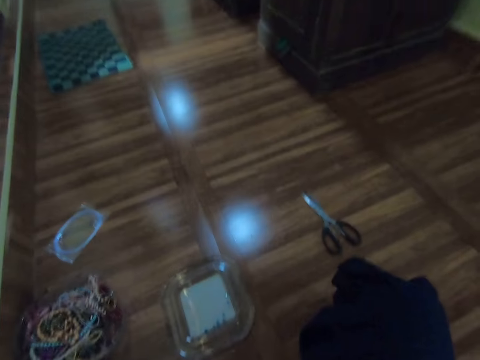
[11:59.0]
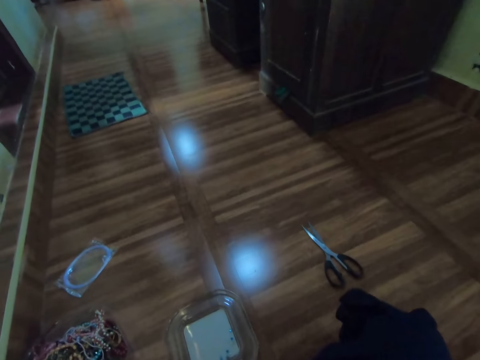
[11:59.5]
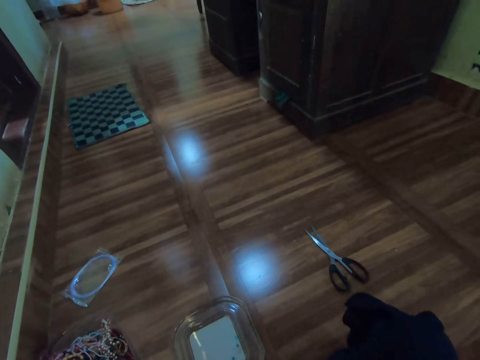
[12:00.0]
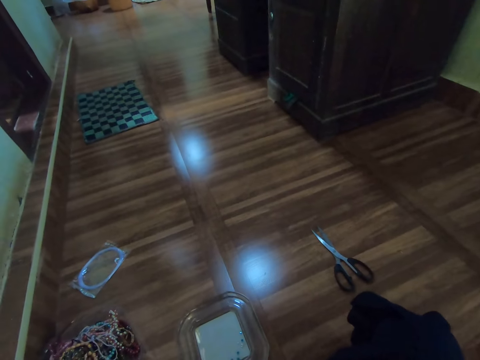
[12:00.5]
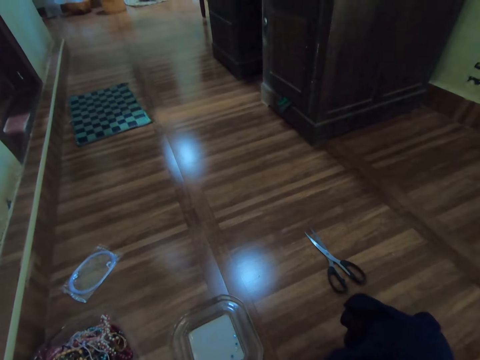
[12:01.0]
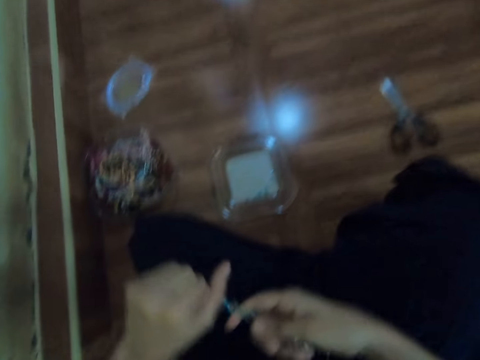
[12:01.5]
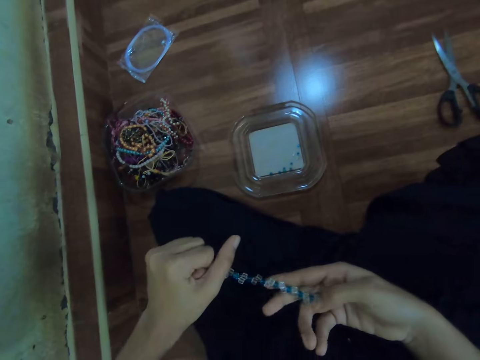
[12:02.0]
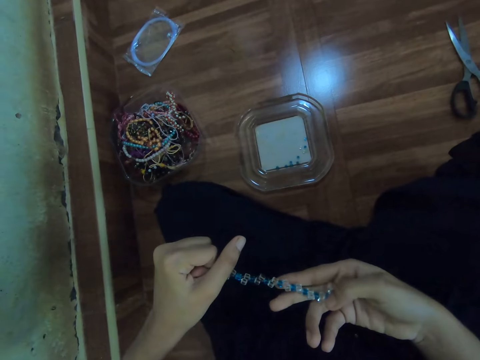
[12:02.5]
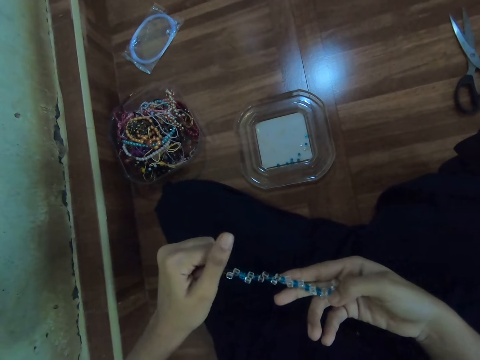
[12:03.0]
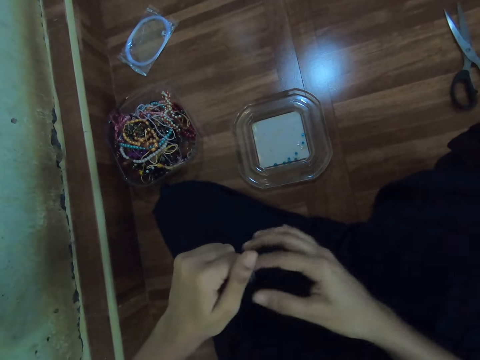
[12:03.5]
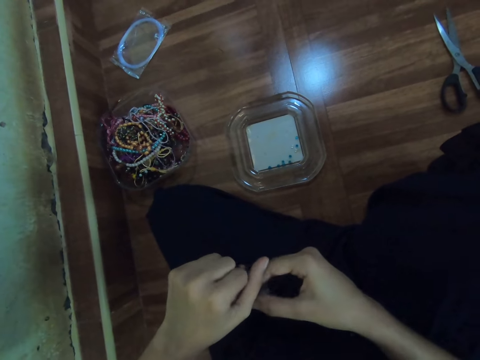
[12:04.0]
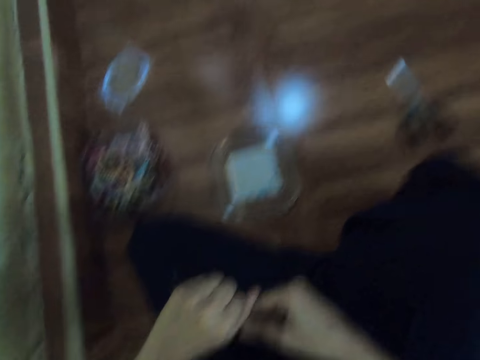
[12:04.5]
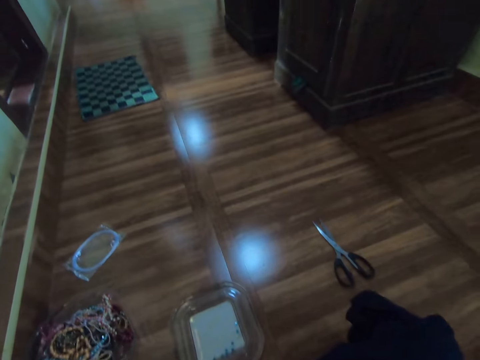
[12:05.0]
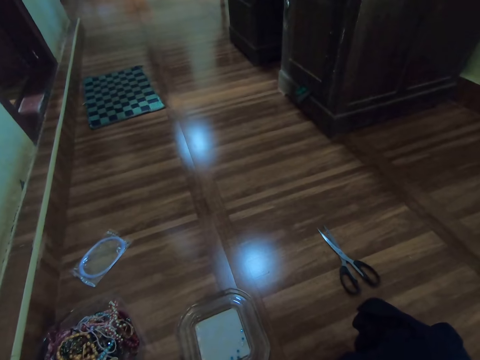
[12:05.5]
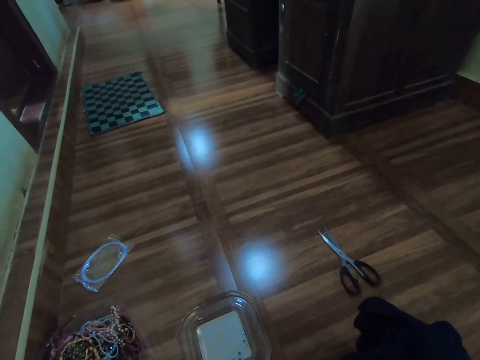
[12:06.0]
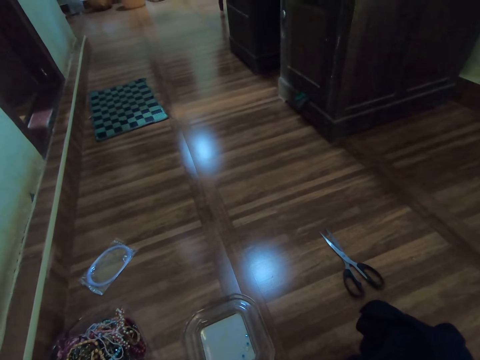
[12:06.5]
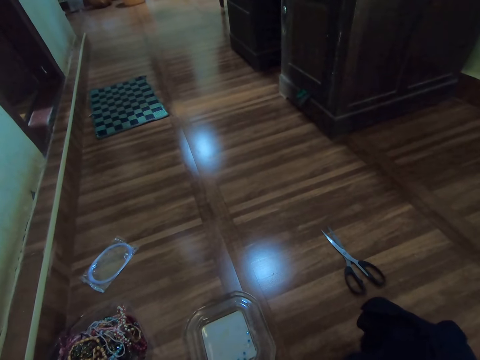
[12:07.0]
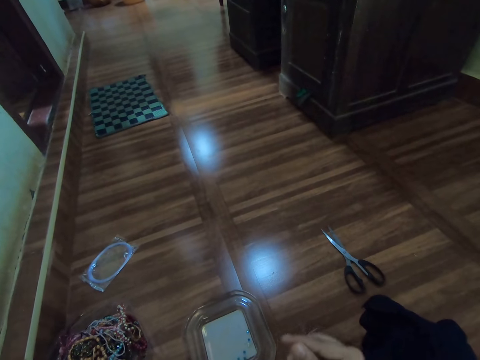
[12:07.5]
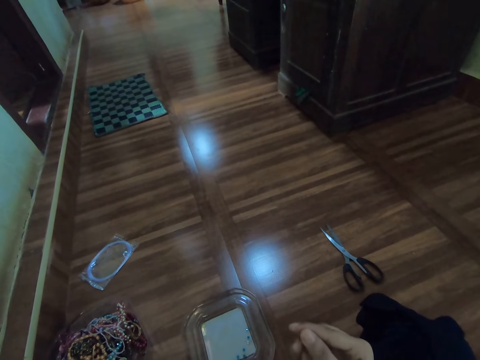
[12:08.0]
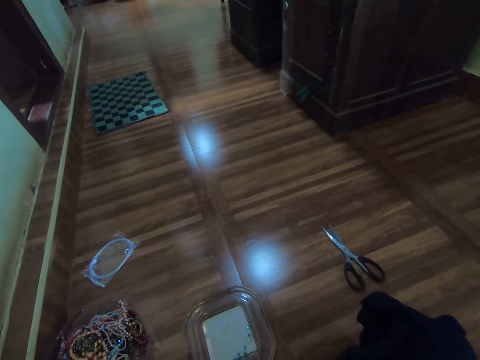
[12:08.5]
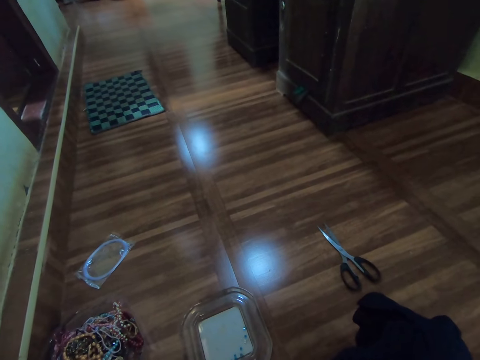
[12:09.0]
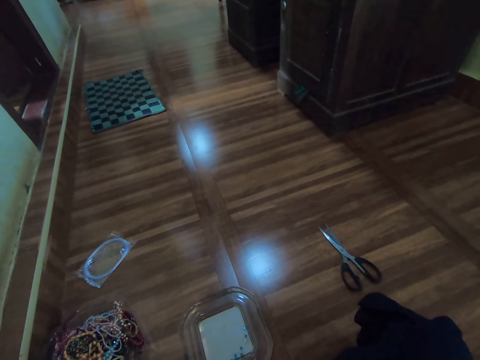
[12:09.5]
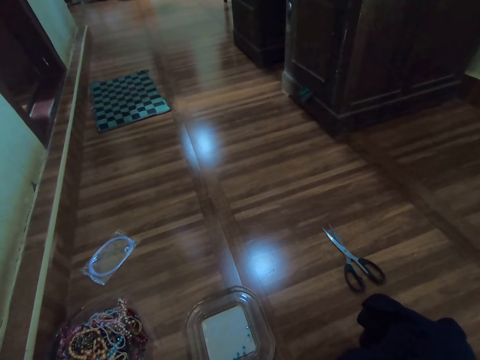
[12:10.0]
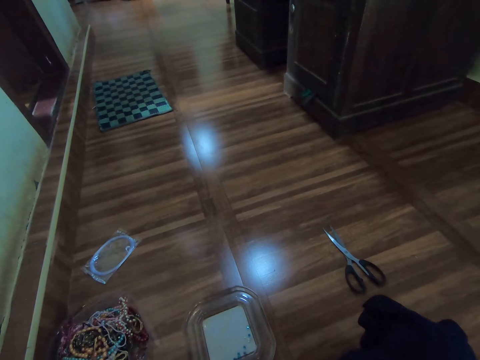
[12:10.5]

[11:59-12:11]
The camera wearer touches the beads. She lets go of the beads in her right hand. She holds the beads in her right hand. She holds the fishing line with her right hand.

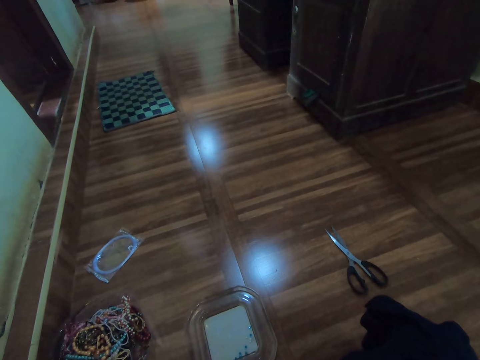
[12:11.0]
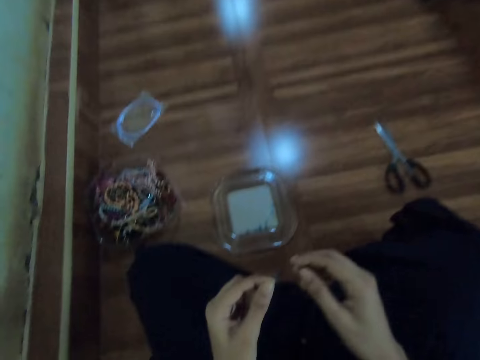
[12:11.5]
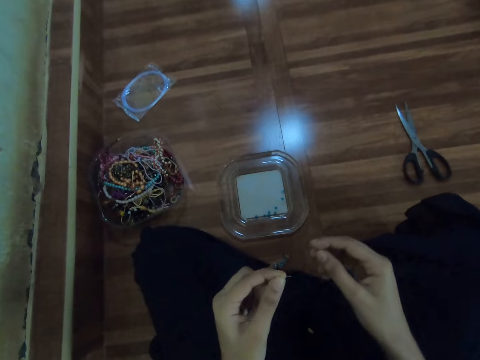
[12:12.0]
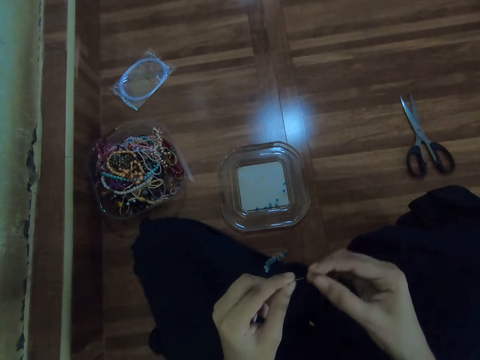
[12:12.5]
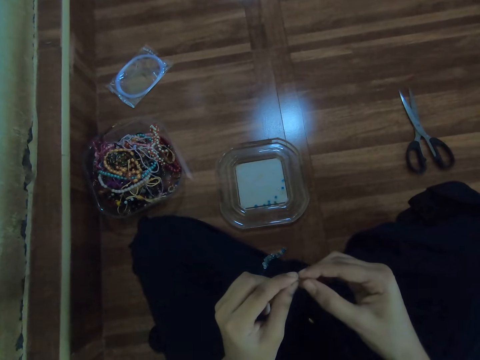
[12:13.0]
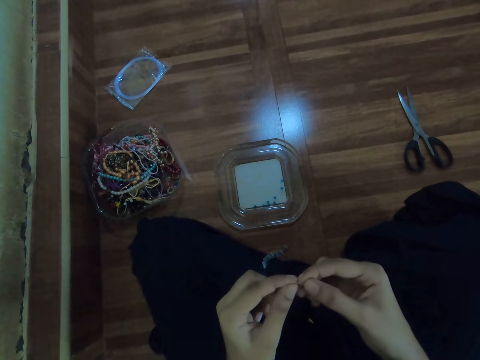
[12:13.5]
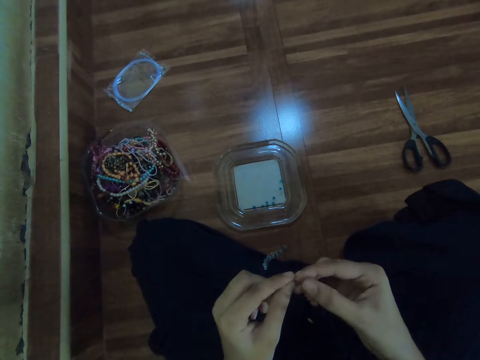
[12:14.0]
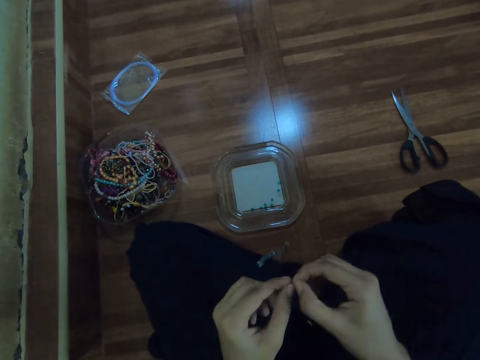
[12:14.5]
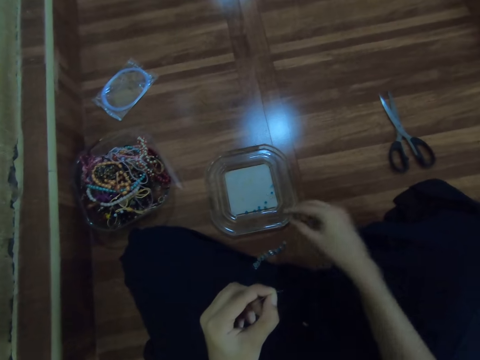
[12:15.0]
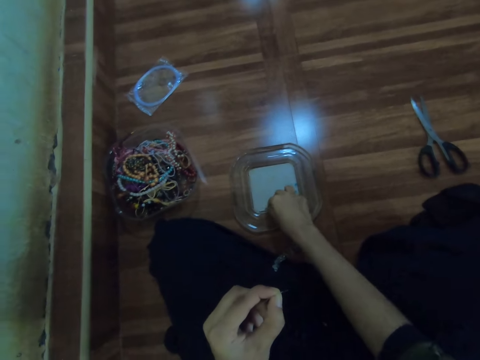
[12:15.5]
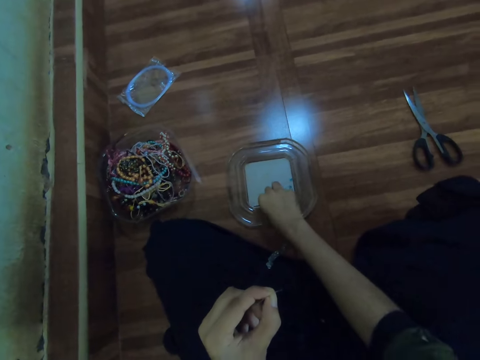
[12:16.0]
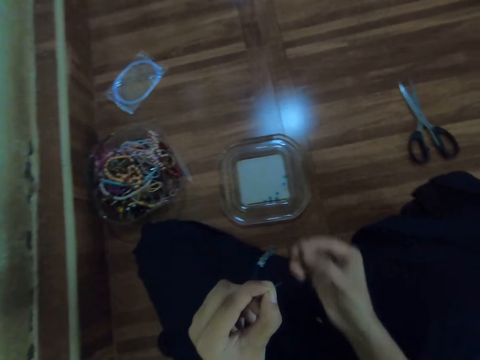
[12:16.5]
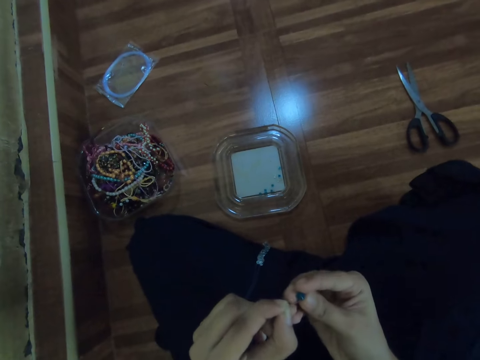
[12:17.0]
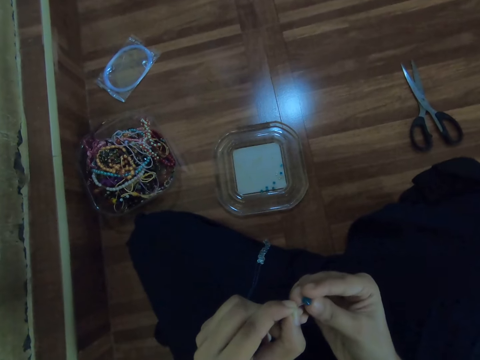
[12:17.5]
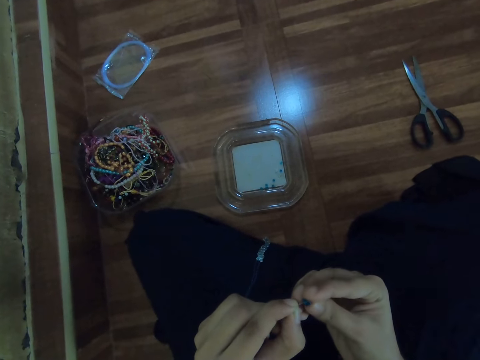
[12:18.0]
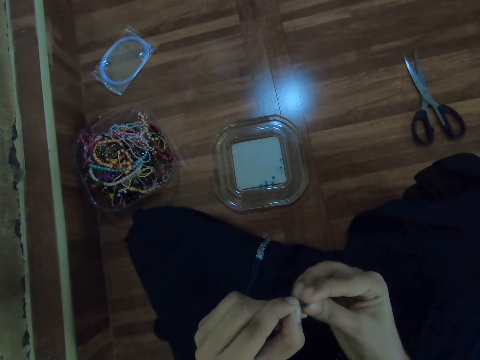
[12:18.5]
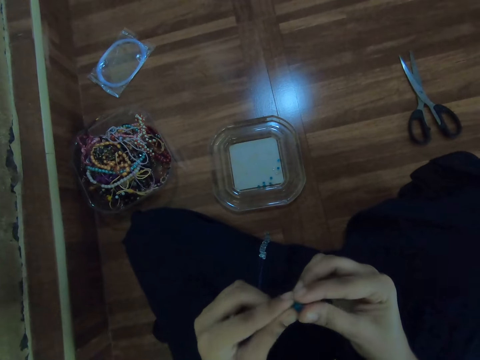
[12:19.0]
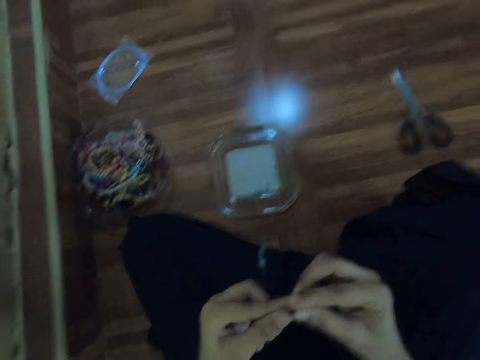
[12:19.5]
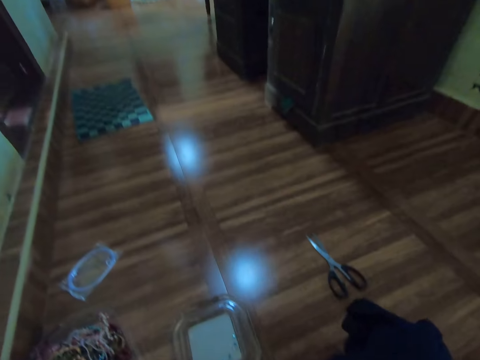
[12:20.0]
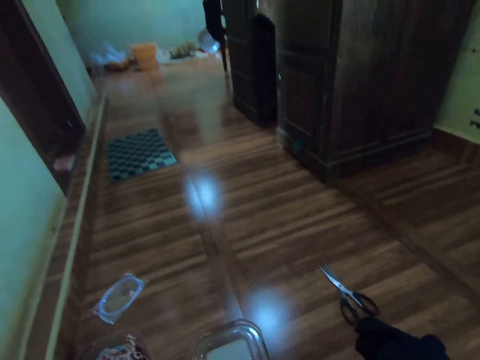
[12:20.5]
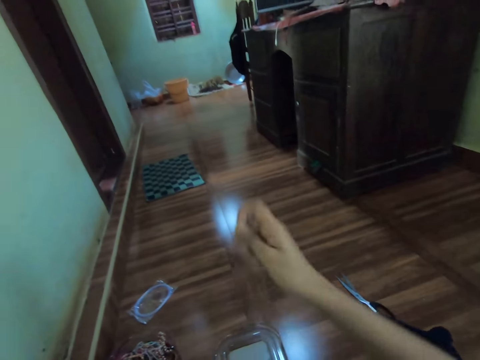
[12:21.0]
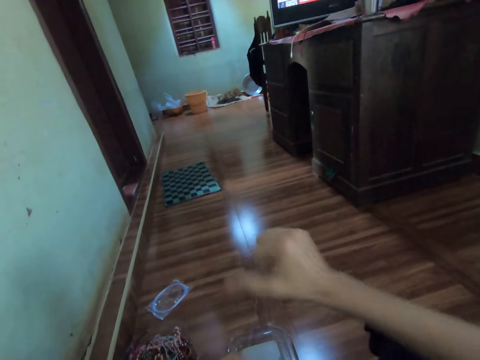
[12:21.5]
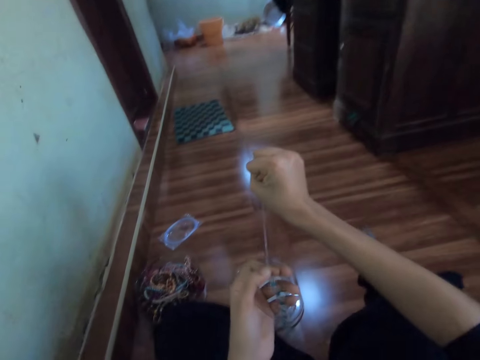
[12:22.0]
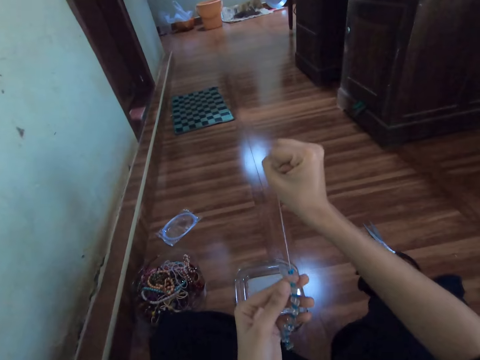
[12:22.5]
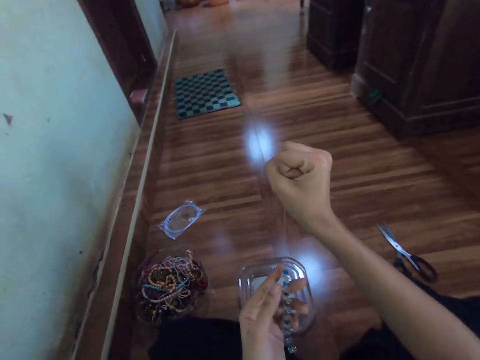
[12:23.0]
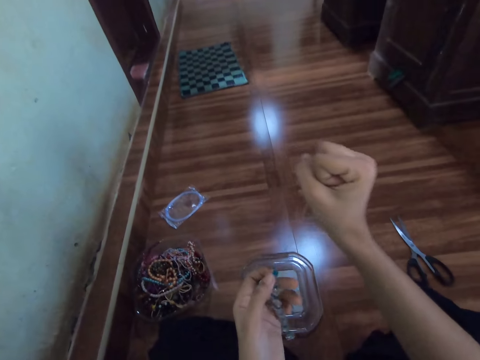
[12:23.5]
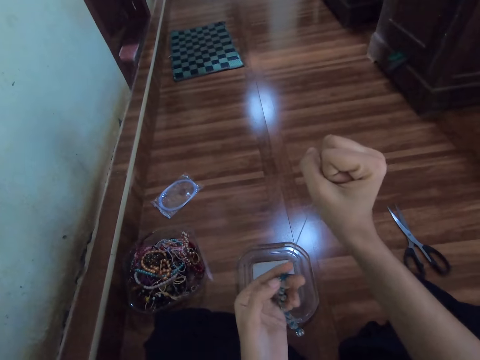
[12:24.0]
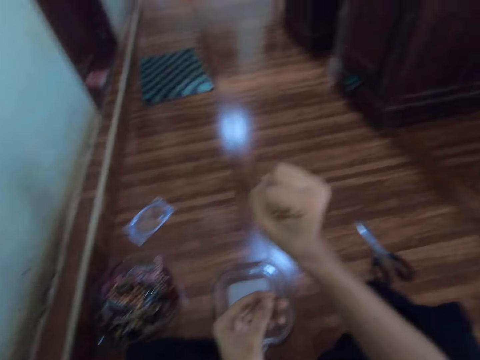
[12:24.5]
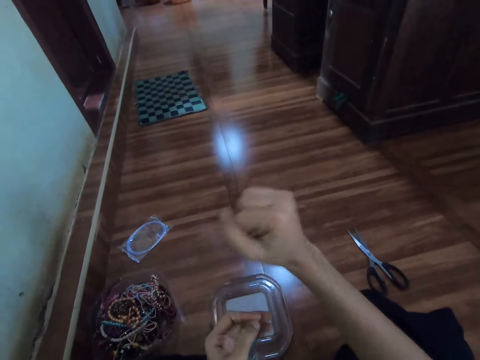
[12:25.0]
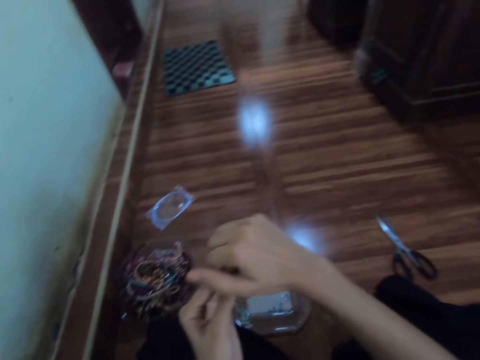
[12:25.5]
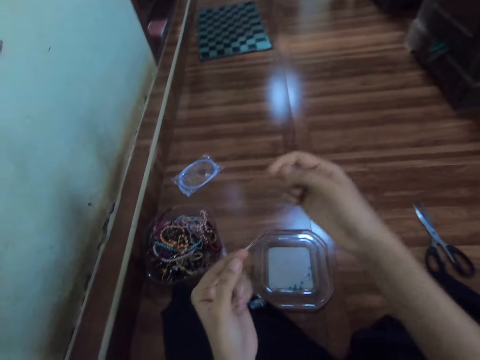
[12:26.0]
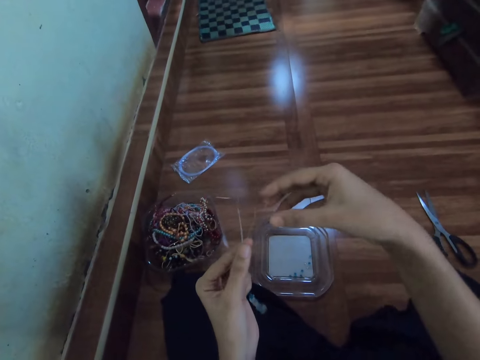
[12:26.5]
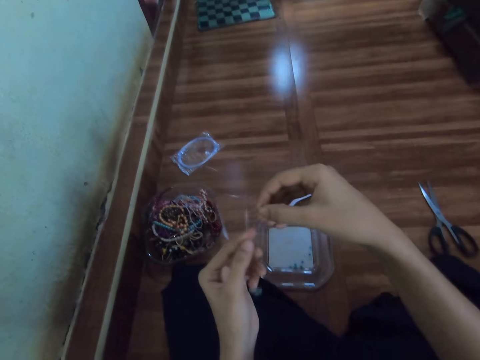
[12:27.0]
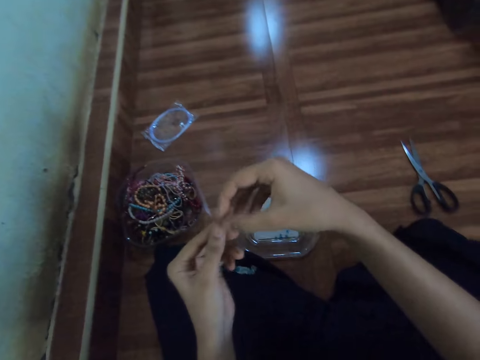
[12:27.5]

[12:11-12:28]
The camera wearer holds the fishing line with both hands. She picks a bead from the plastic container on the floor with her right hand. She inserts the bead on the fishing line with her right hand. She pulls the fishing line with her right hand. She holds the fishing line with her left hand. She lets go of the fishing line in her right hand. She touches the fishing line with her right hand.
